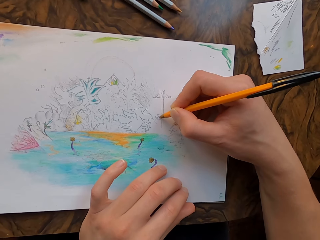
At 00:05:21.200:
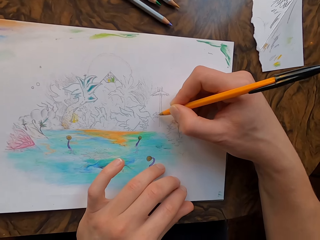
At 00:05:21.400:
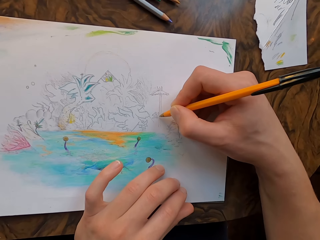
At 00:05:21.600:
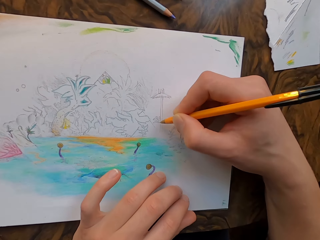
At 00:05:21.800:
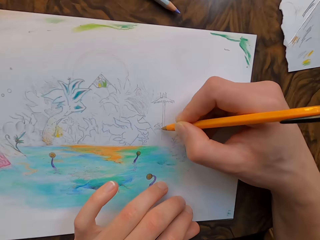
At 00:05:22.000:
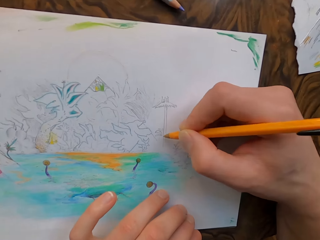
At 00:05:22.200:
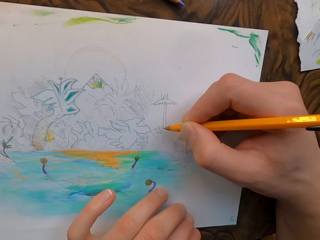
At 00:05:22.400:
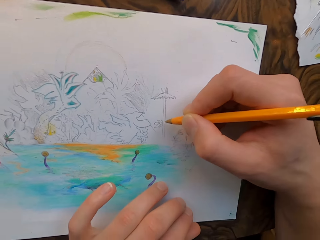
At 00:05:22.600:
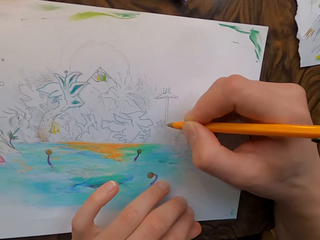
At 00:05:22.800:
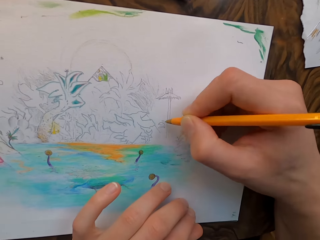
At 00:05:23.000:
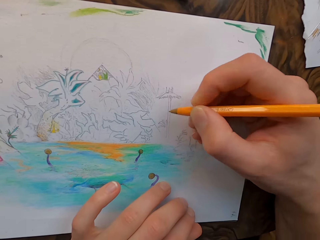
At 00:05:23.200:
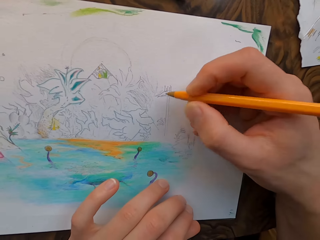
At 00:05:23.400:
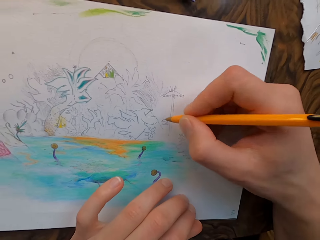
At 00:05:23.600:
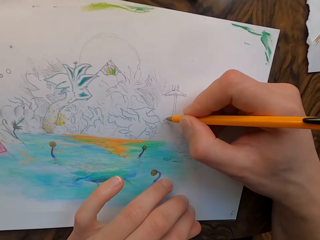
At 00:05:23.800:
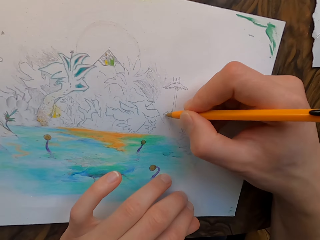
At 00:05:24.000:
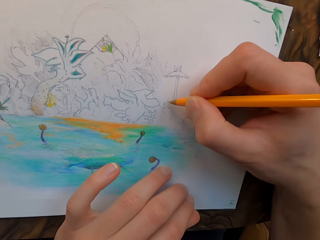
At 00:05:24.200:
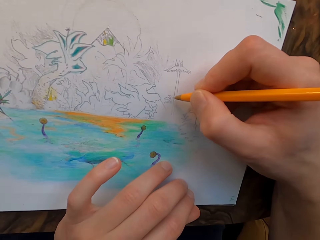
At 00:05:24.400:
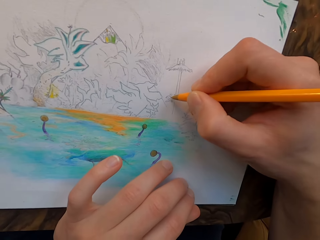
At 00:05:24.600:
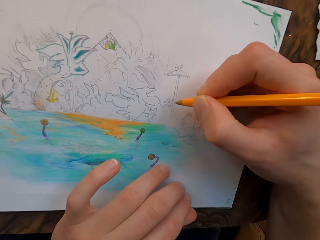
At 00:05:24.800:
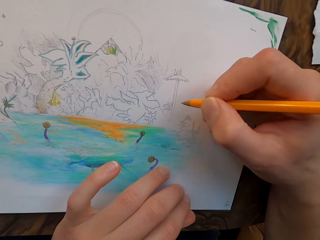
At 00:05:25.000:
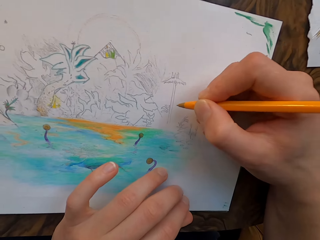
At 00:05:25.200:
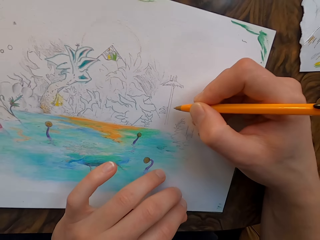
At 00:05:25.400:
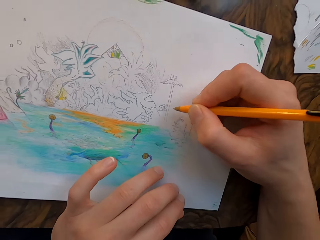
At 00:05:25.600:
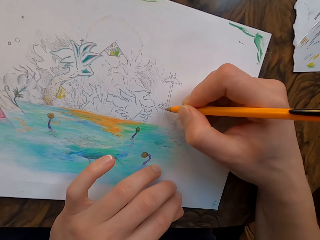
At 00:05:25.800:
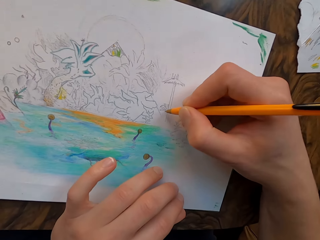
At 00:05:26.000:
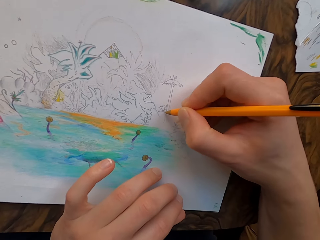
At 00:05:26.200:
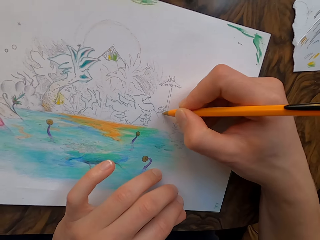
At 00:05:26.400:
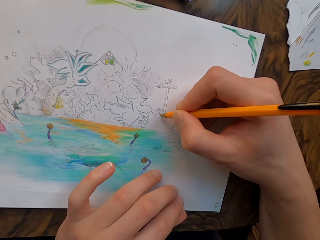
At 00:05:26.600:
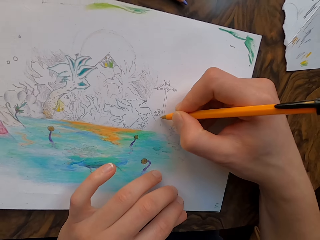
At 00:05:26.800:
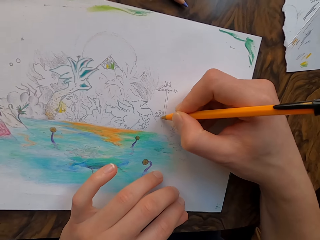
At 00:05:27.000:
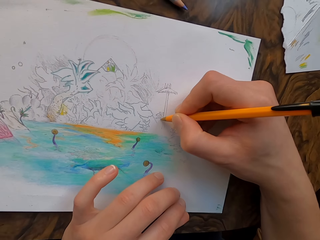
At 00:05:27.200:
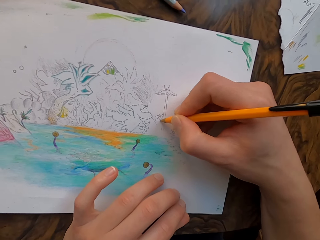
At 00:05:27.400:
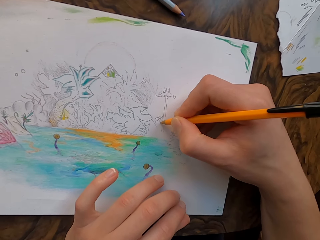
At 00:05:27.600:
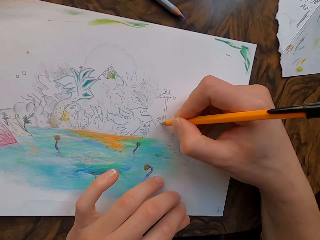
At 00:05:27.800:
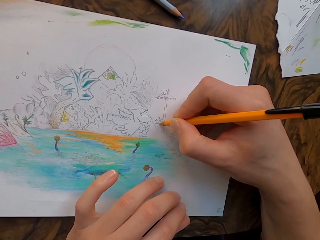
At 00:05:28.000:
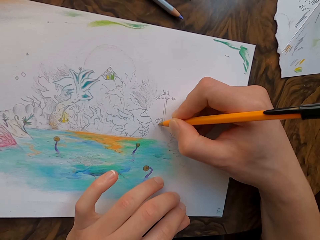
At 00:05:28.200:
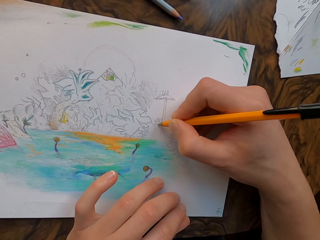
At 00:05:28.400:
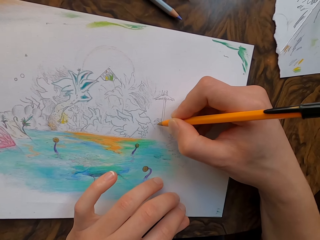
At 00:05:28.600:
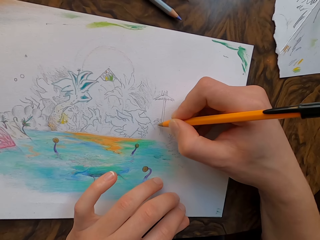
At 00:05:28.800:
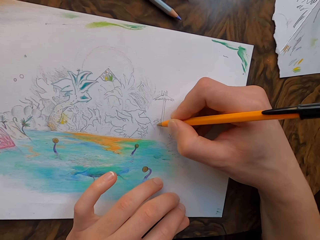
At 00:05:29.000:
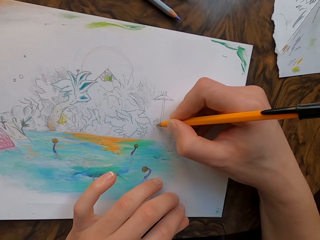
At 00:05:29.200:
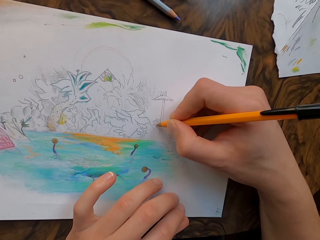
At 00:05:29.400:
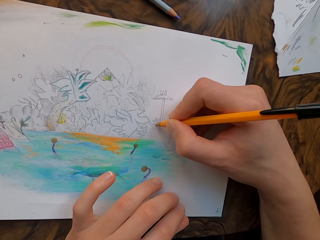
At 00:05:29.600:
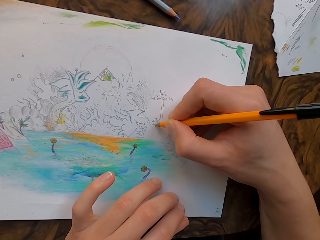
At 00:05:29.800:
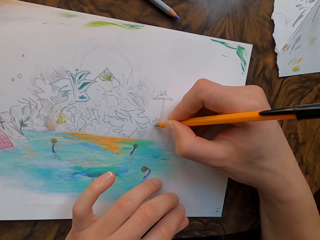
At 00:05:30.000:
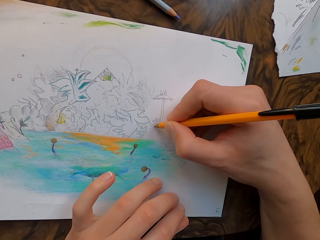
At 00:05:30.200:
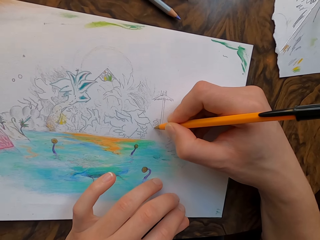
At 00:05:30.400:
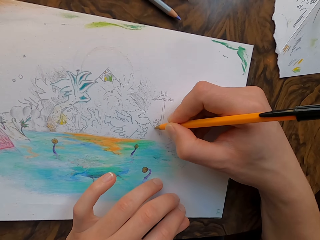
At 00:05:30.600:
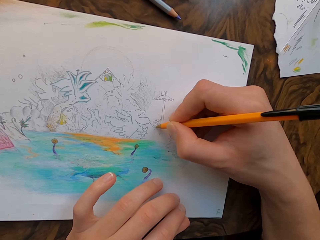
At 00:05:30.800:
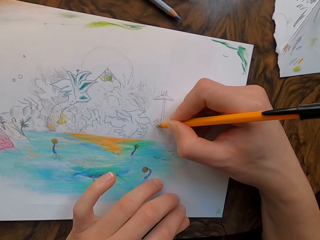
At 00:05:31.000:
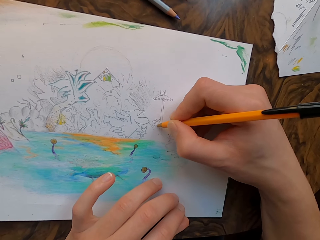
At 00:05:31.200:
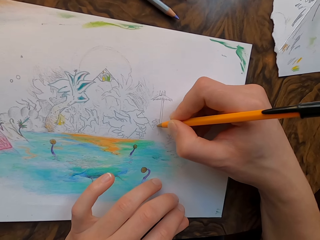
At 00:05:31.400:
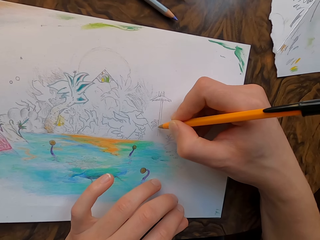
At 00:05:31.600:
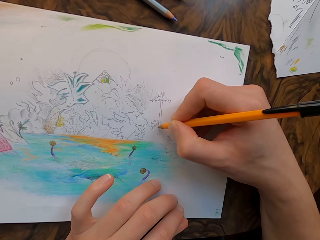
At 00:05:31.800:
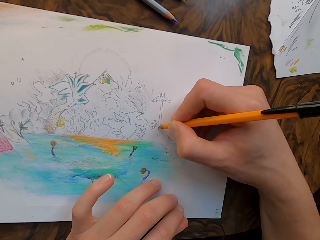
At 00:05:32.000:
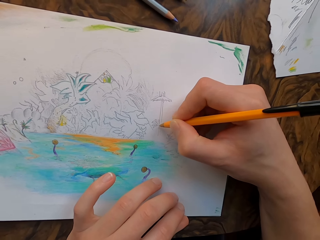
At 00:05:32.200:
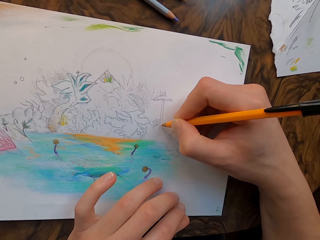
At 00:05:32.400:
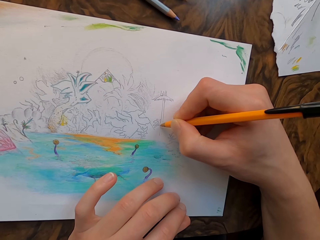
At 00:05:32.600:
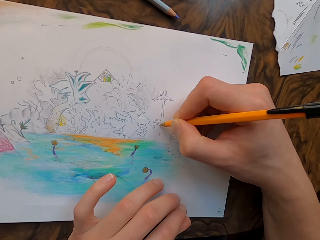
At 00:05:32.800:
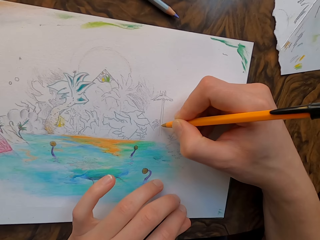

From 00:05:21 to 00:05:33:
The camera wearer moves the pen. He draws on the drawing paper with the pen in his hand.

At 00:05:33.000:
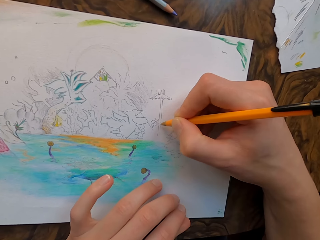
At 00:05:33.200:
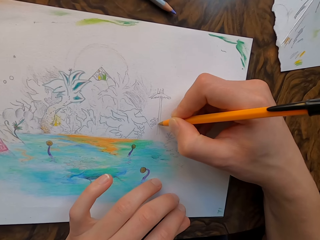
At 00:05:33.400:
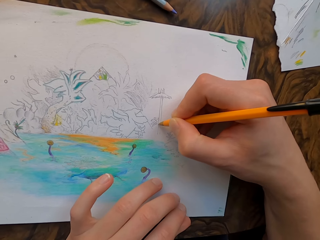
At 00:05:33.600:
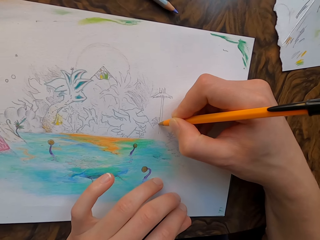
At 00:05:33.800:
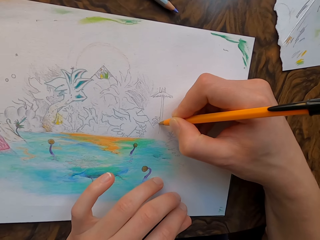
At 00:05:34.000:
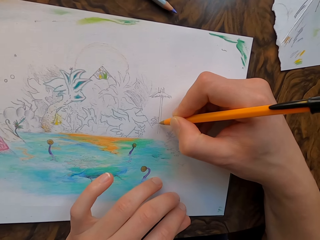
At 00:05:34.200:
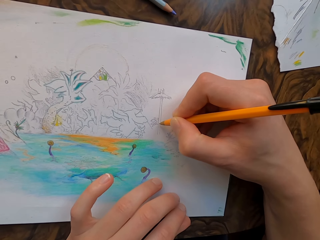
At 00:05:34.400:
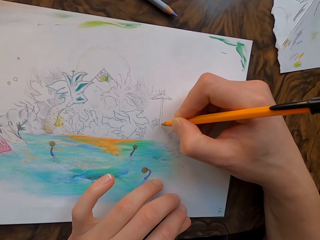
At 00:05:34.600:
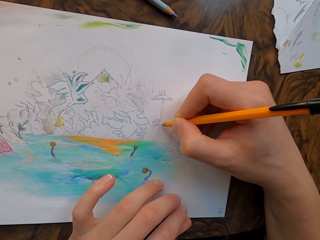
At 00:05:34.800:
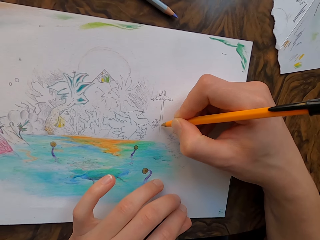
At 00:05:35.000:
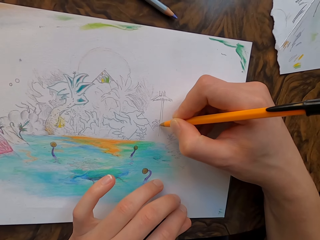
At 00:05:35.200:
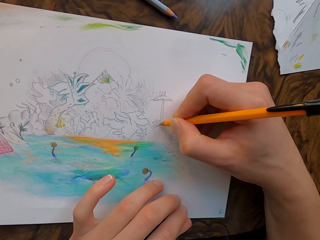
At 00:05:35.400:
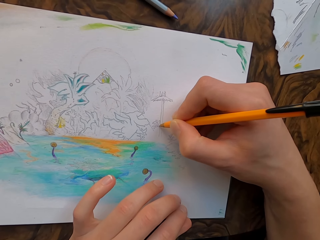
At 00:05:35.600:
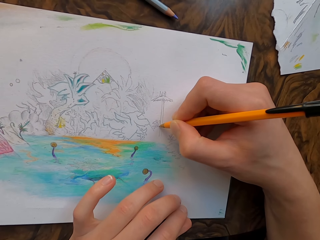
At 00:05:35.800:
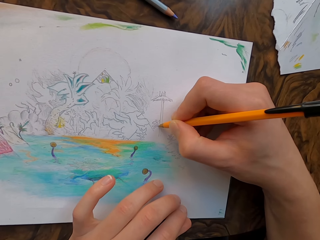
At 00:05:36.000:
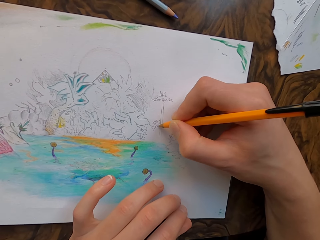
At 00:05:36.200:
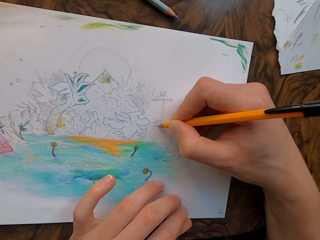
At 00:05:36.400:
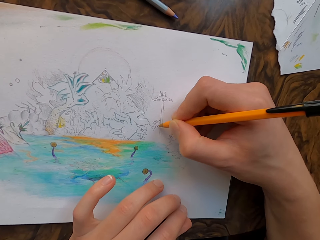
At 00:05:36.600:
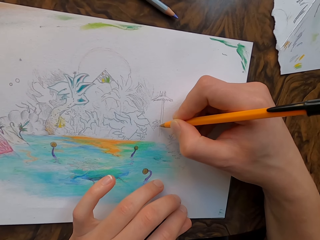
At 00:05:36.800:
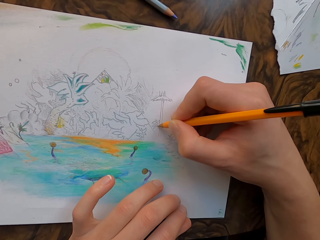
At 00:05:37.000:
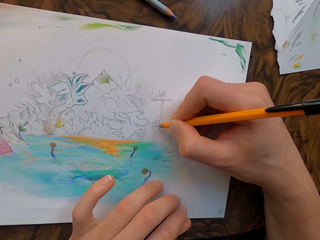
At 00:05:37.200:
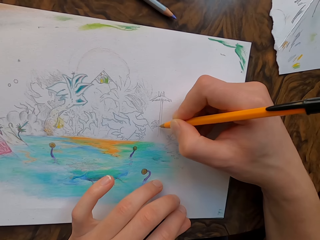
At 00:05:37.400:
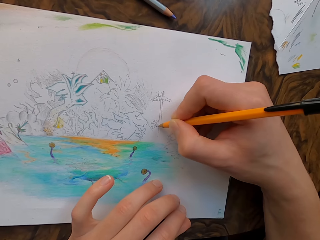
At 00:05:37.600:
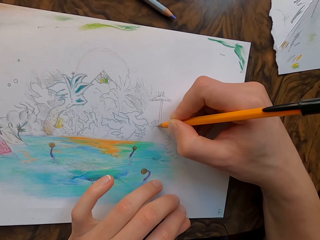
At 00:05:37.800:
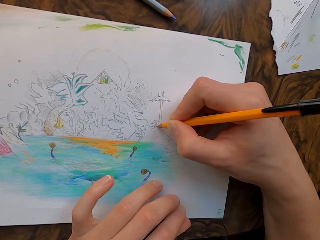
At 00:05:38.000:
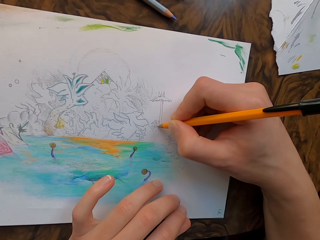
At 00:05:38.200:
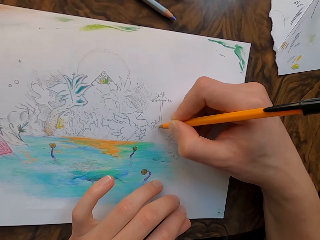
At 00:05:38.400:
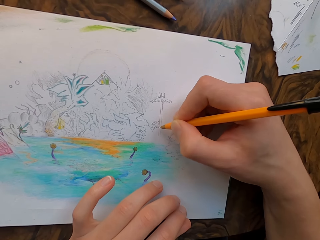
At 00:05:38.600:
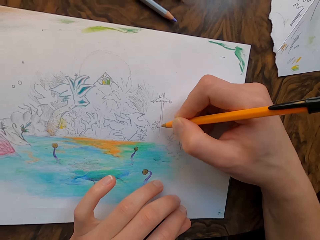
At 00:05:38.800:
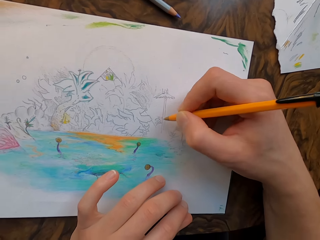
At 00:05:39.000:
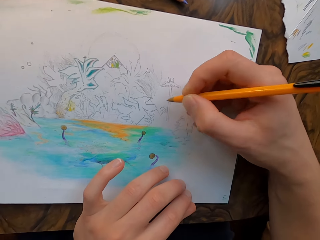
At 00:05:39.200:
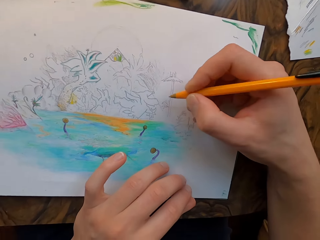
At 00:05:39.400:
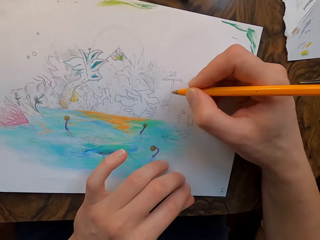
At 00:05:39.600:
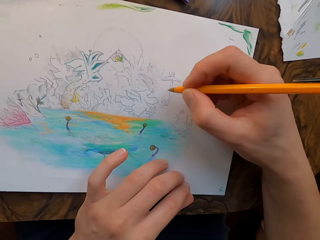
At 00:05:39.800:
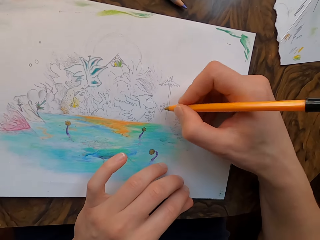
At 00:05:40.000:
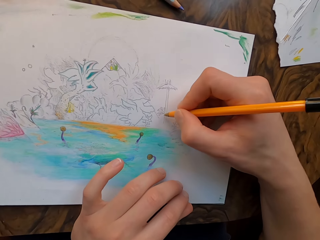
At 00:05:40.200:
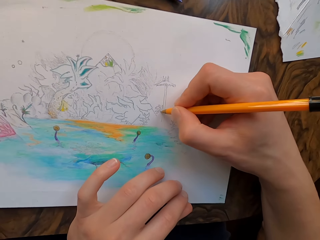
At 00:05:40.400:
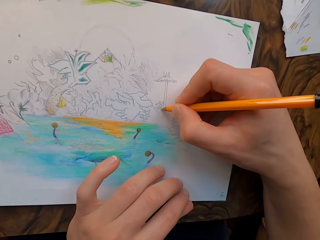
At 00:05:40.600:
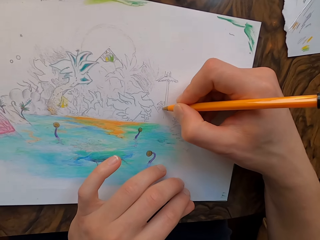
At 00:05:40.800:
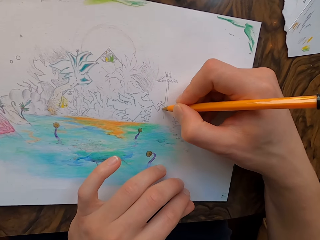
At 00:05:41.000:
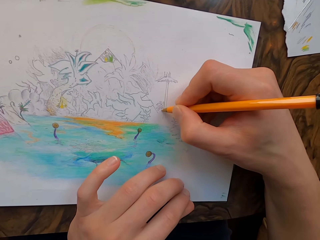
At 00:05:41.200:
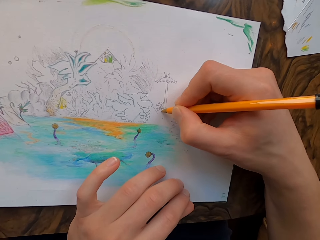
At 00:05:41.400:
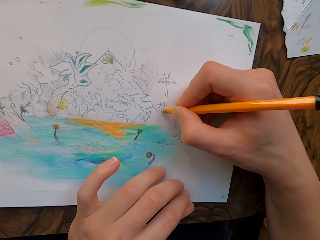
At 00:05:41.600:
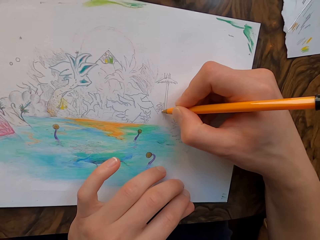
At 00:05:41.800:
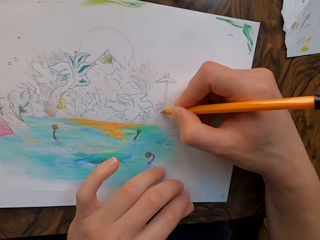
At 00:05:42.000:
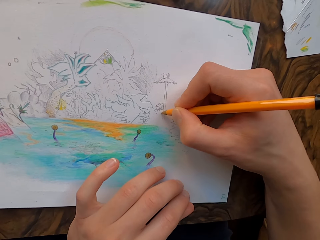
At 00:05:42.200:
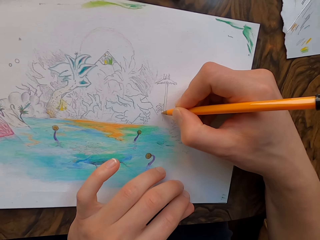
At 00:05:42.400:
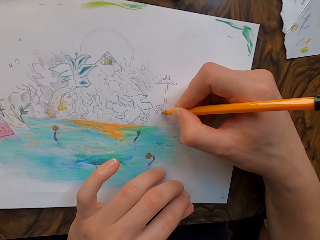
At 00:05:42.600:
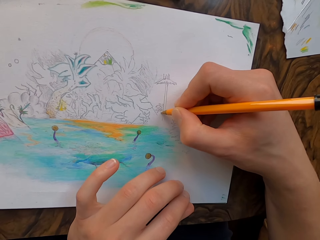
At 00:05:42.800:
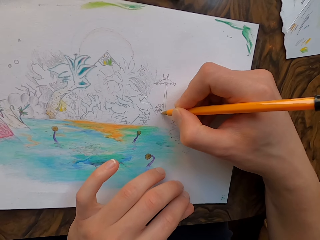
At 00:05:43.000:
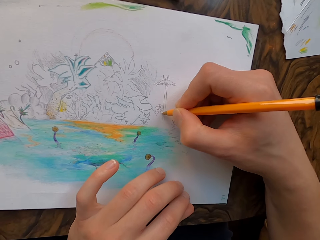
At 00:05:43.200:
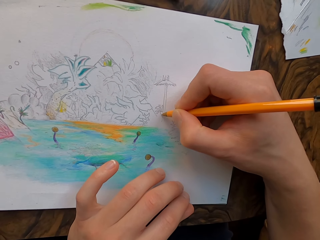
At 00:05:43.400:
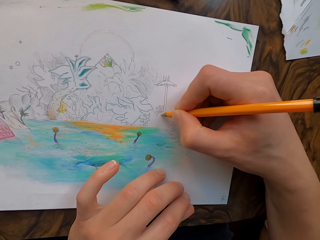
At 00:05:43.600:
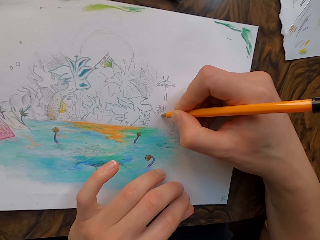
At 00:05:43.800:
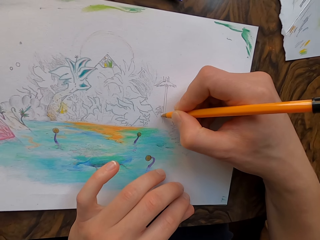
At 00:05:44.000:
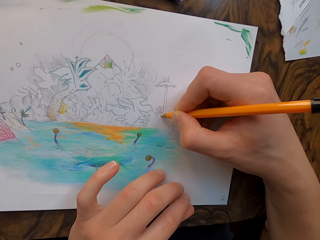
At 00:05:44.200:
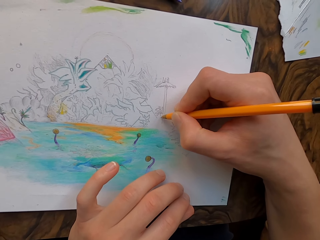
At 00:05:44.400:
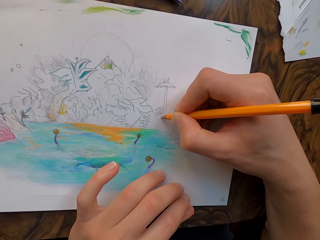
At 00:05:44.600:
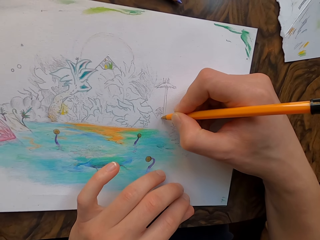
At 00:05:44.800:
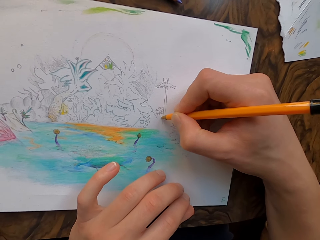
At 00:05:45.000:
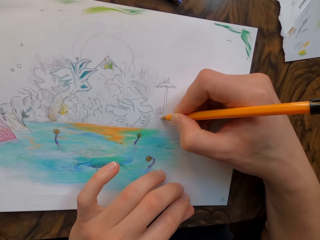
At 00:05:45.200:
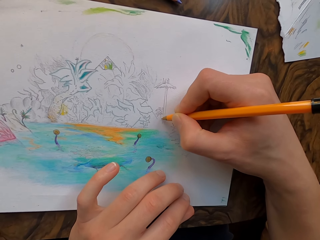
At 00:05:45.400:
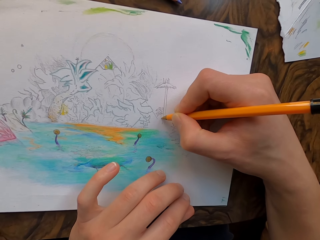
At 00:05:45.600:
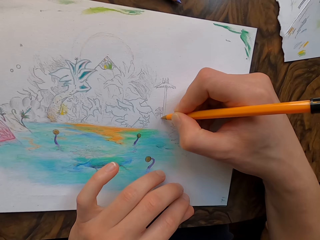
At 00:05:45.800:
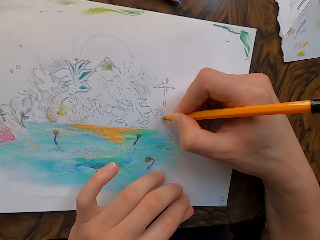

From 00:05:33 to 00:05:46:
The camera wearer adjusts the pen in his hand. He draws on the drawing paper with the pen in his hand.
